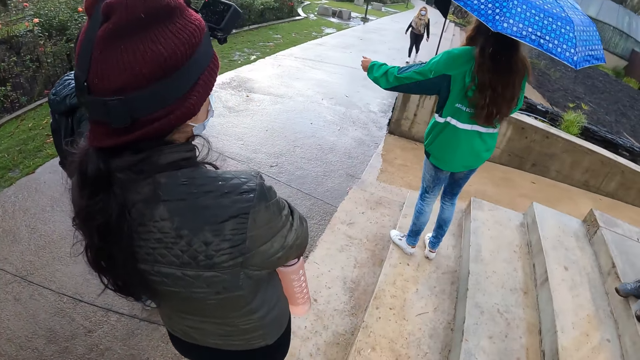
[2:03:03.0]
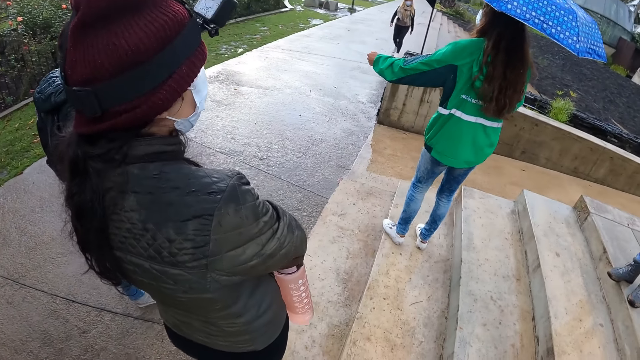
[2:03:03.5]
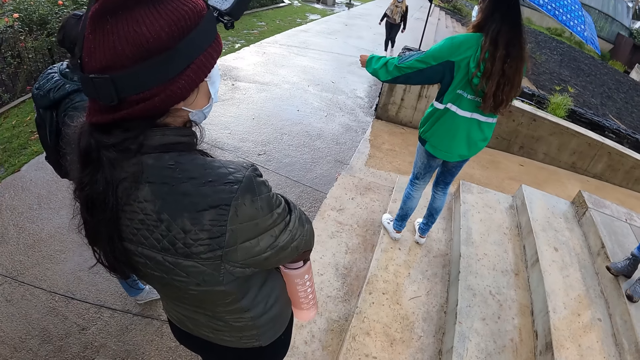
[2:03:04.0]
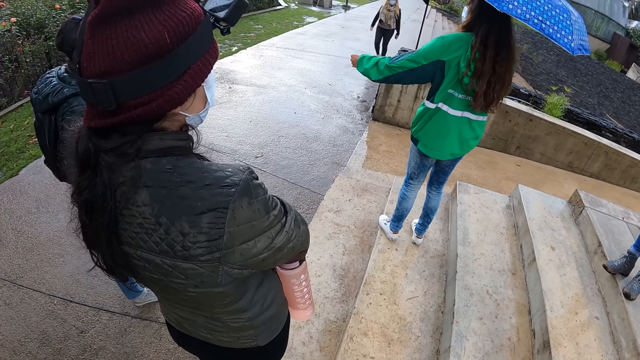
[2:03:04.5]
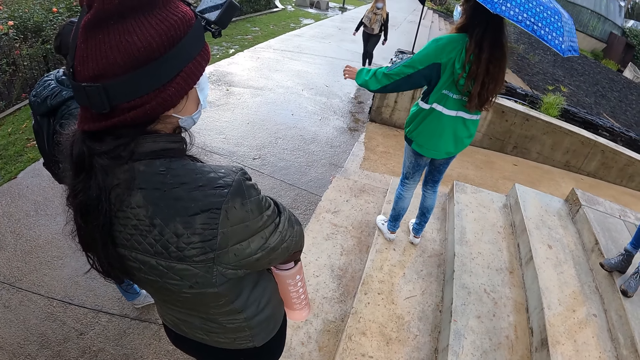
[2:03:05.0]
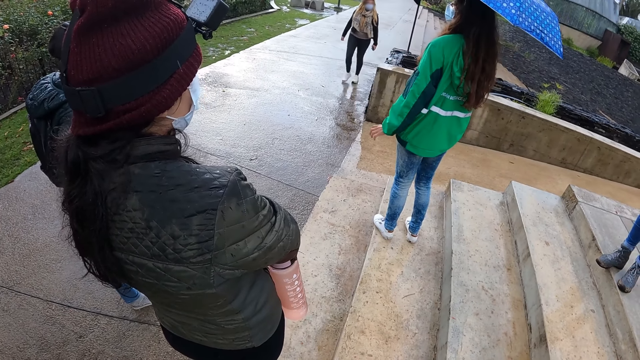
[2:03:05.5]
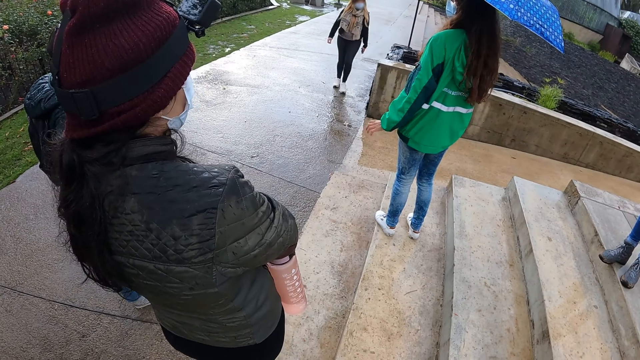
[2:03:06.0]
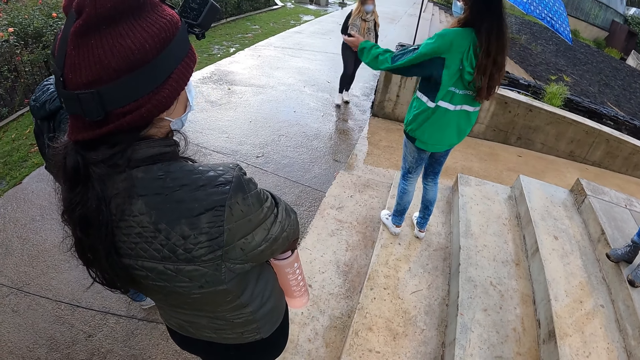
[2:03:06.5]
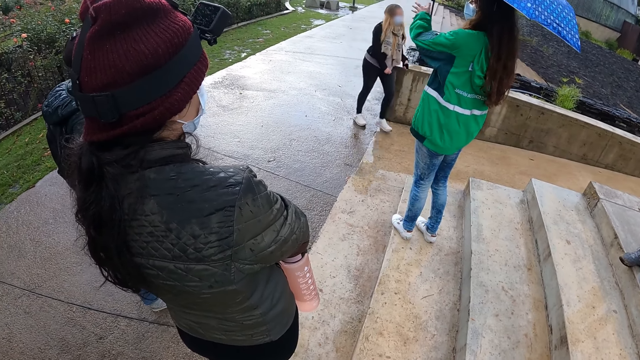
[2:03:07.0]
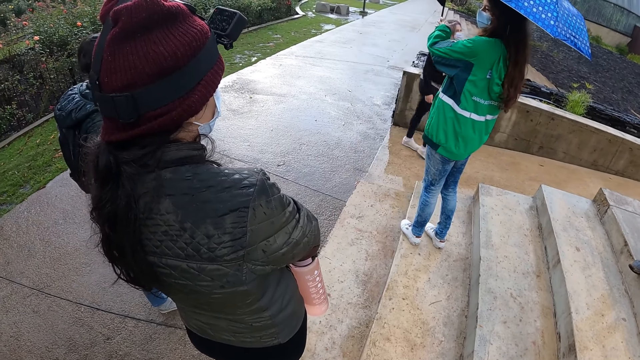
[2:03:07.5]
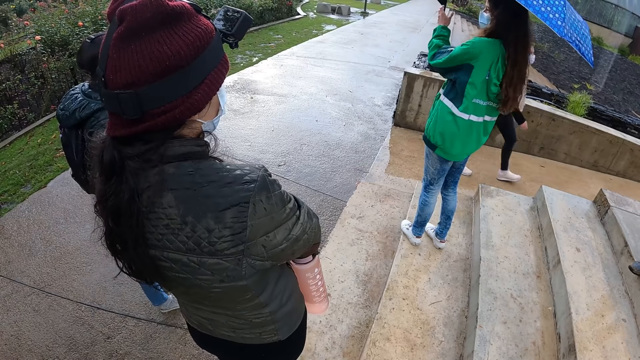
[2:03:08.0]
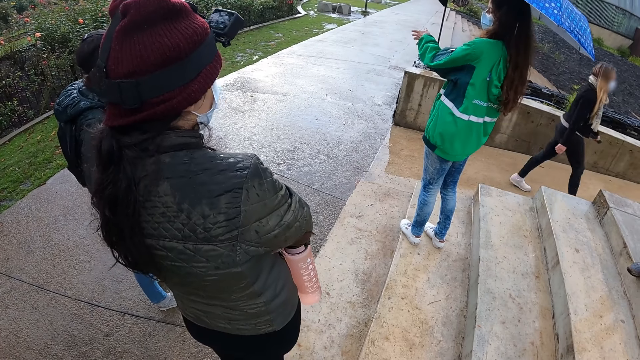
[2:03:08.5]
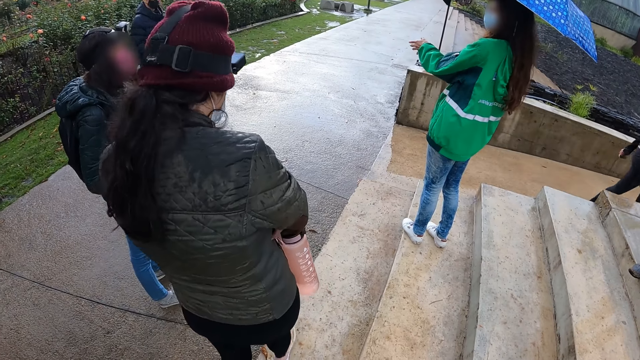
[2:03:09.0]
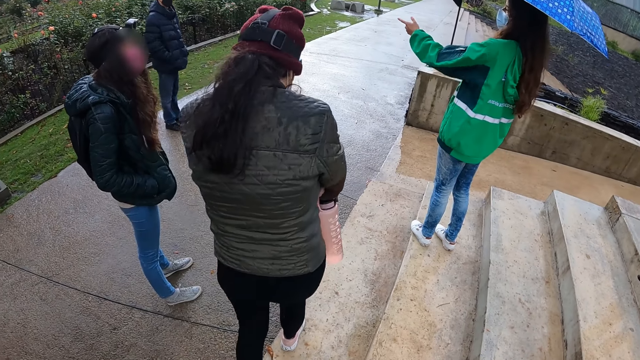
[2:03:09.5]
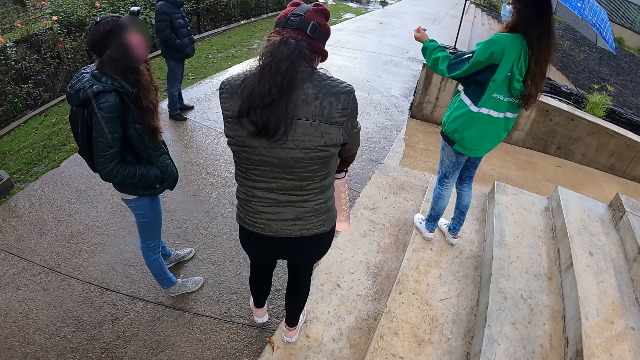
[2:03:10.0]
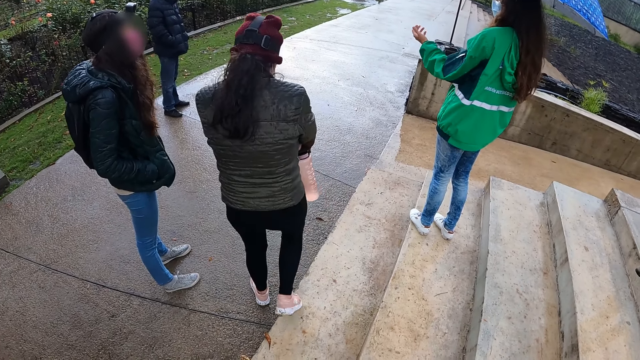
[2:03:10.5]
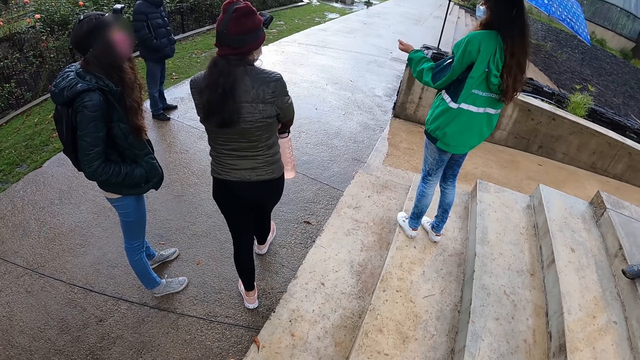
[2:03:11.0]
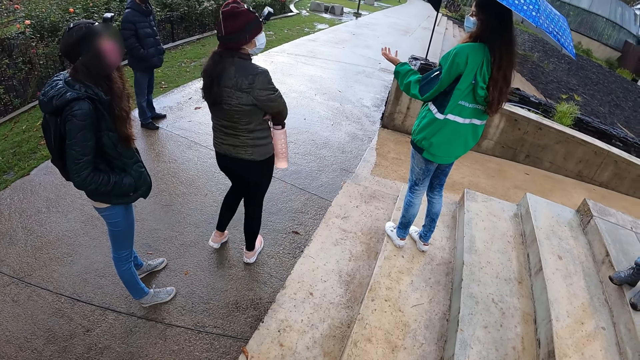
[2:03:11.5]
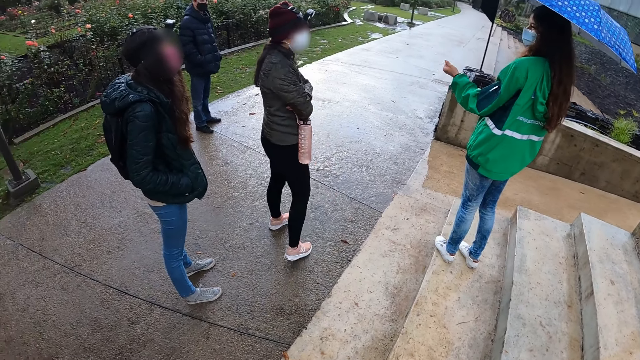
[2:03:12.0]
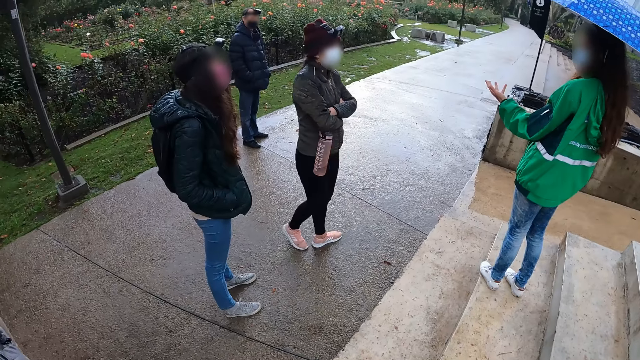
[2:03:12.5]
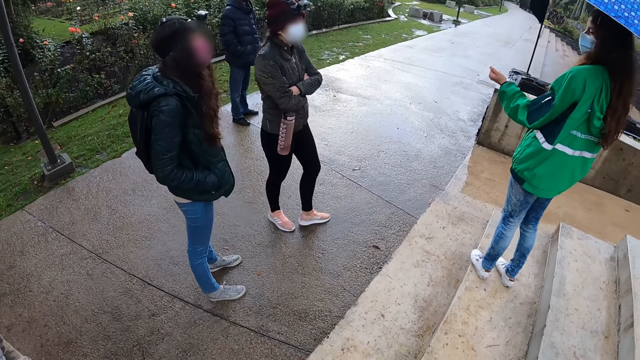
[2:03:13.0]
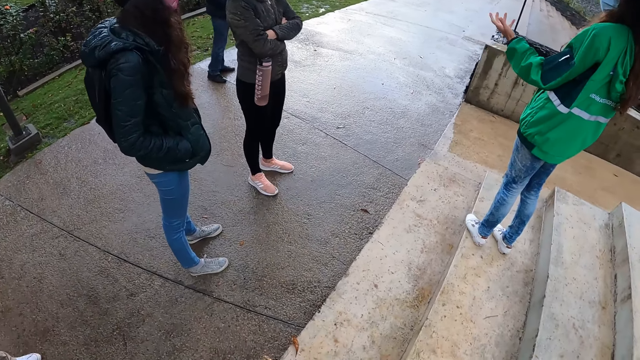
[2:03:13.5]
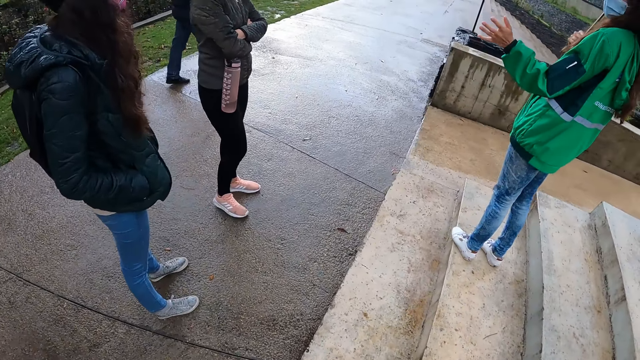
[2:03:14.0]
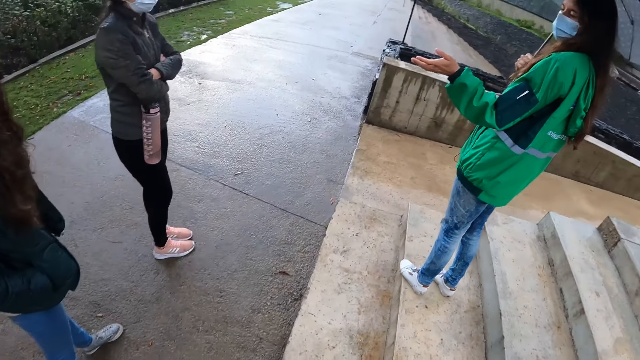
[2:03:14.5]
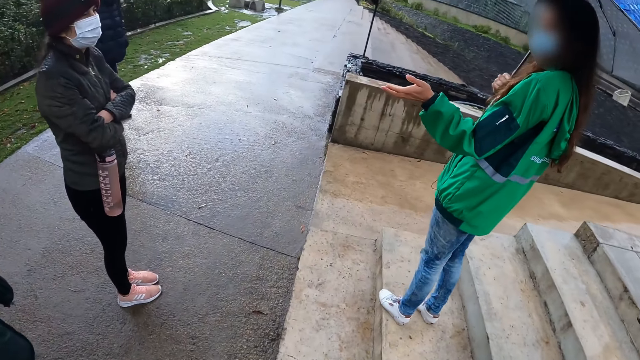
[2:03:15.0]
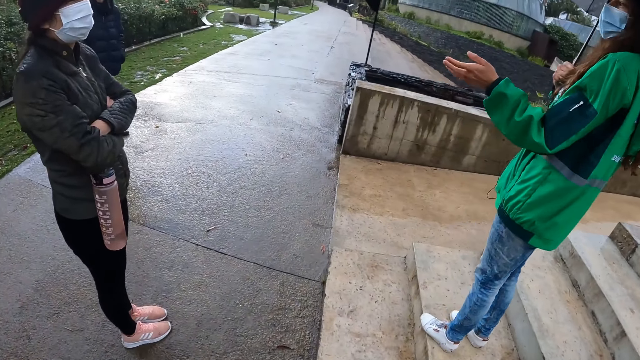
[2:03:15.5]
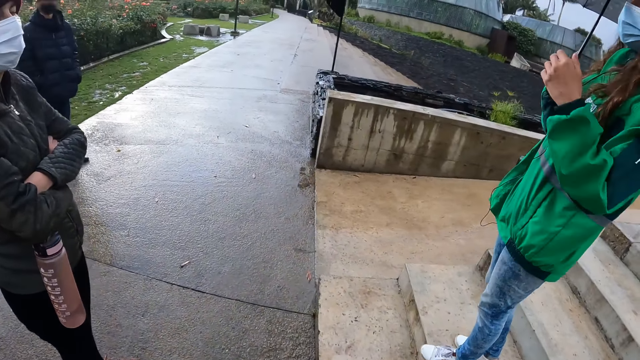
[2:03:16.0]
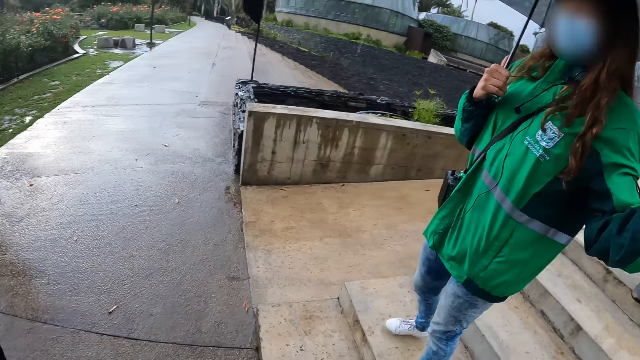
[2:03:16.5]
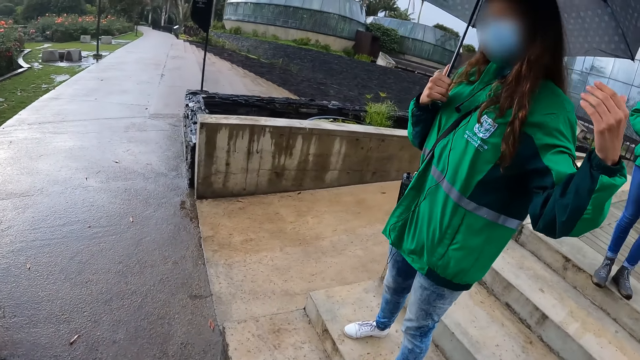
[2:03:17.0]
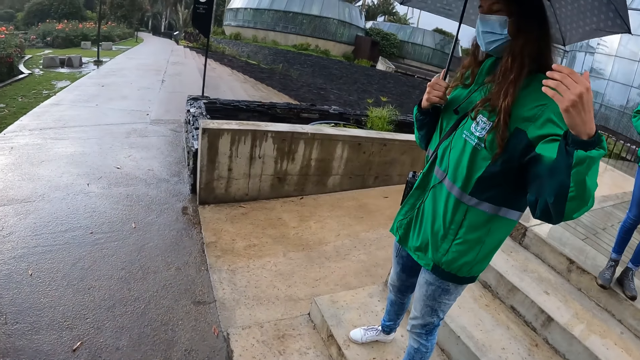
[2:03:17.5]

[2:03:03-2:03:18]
A woman walks down a stair to the road. The camera wearer walks down the stairs to the road with the group of people.

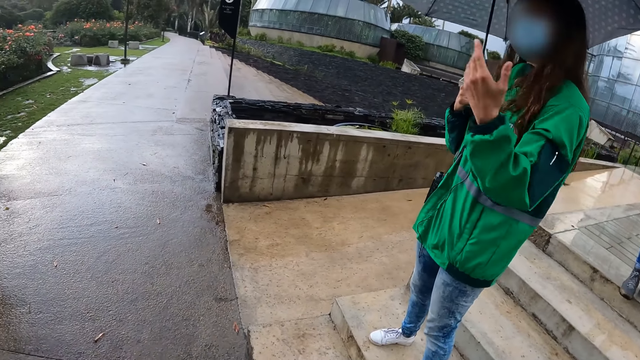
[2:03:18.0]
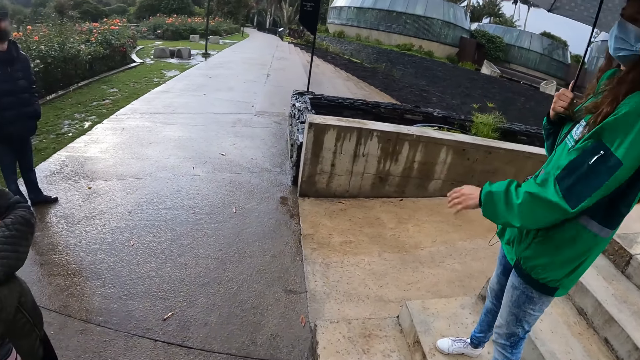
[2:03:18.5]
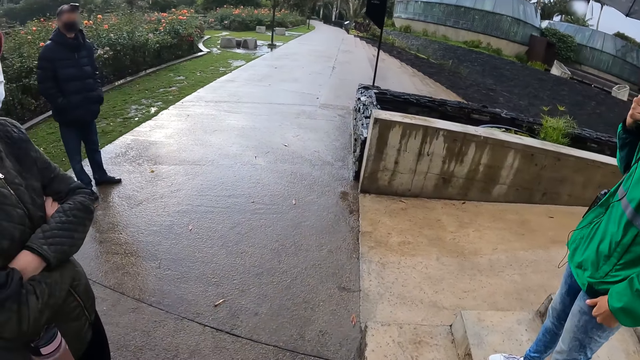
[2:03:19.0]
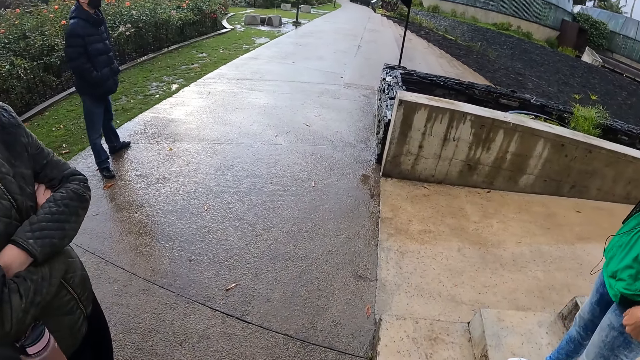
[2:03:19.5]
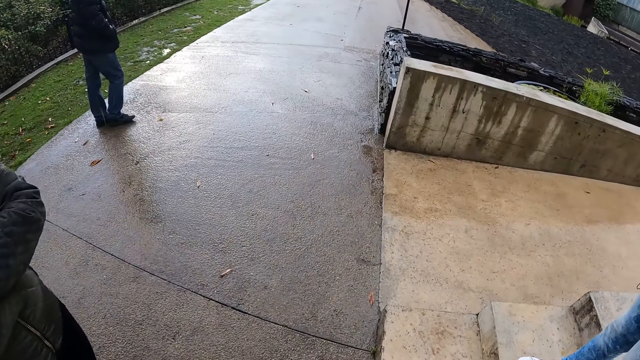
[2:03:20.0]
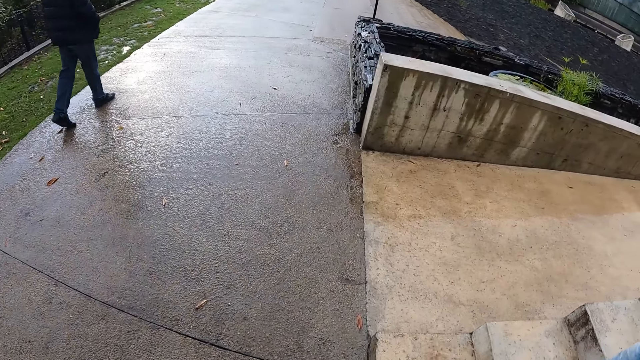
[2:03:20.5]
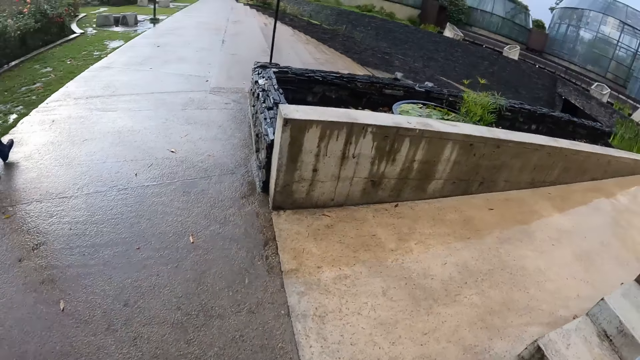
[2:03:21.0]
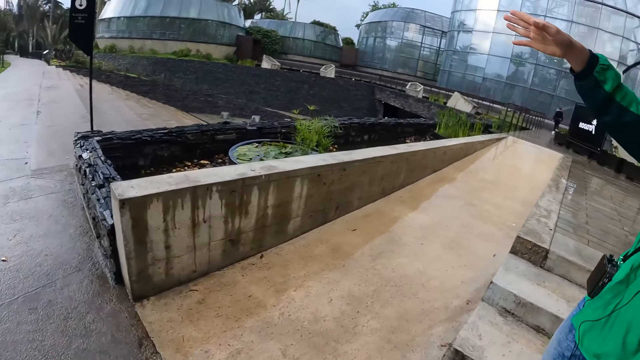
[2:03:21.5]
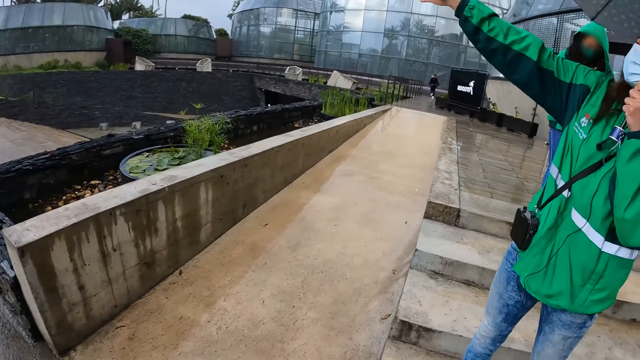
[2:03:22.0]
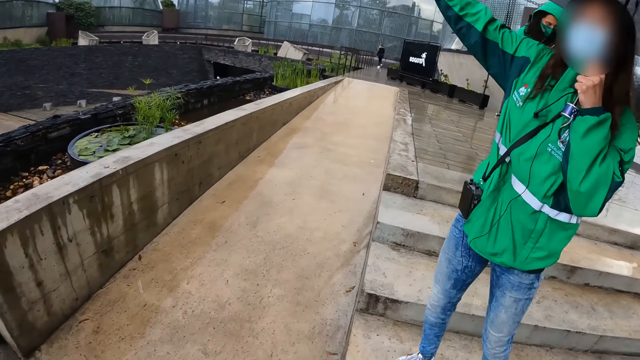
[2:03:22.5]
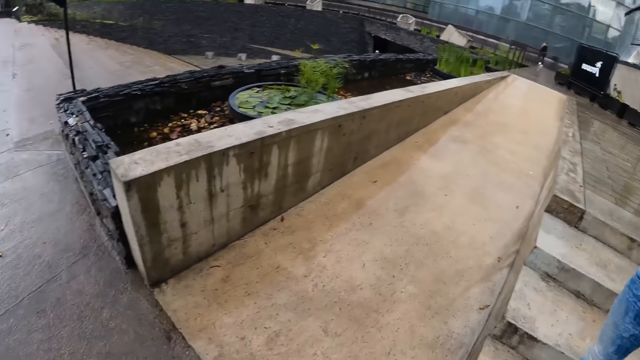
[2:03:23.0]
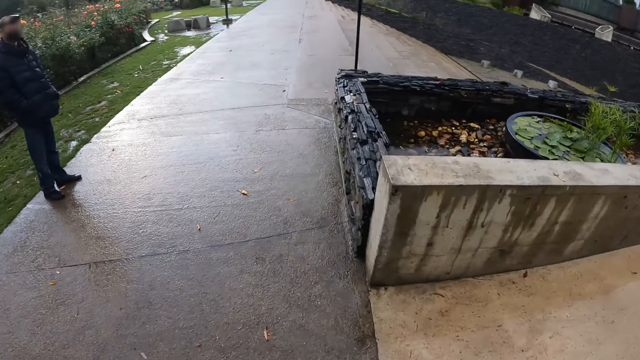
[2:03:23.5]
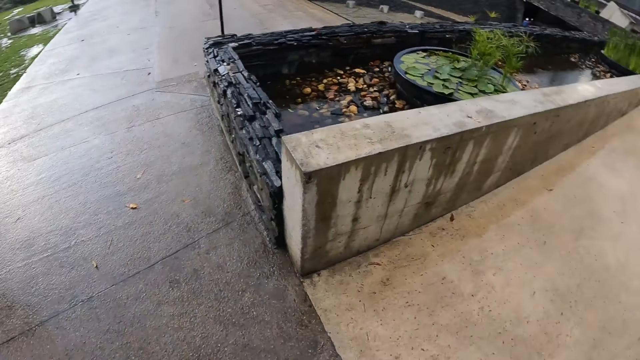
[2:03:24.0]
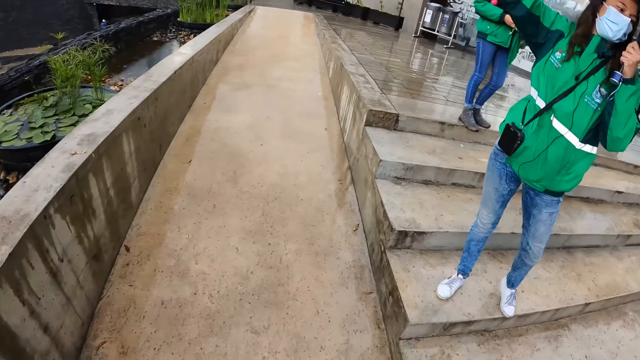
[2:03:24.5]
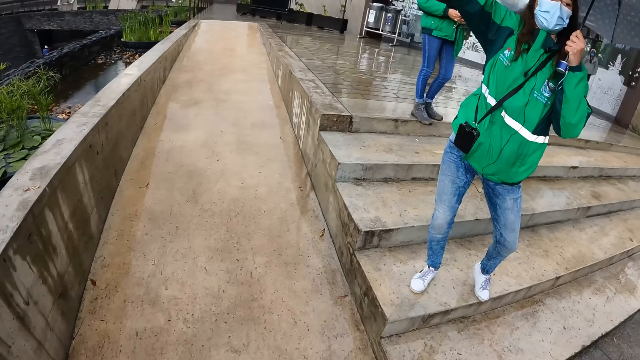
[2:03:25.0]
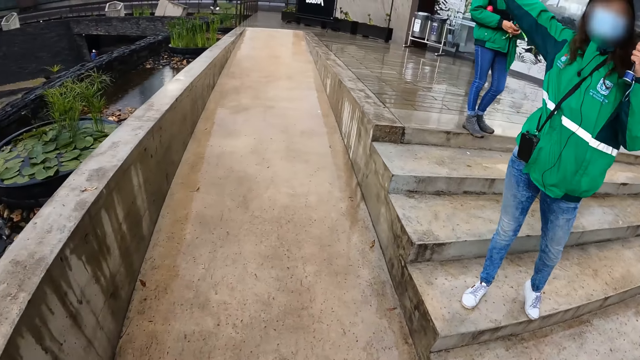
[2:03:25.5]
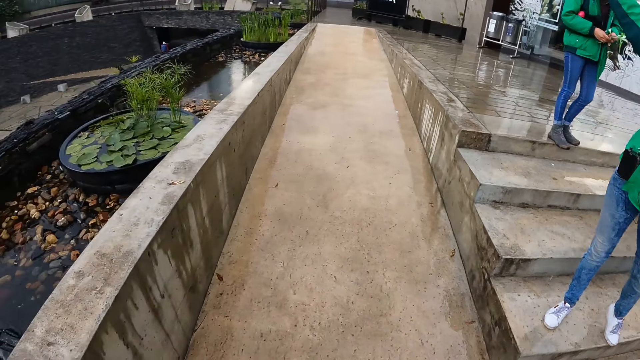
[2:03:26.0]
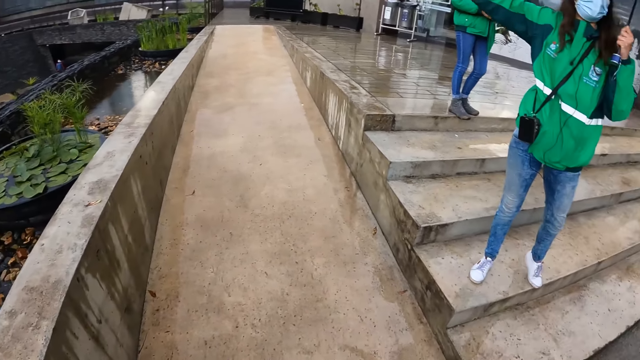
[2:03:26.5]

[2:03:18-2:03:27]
A man walks. The camera wearer walks and looks at a lady. A woman gestures with her right hand. The camera wearer looks at the lady again.
